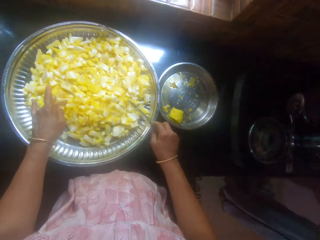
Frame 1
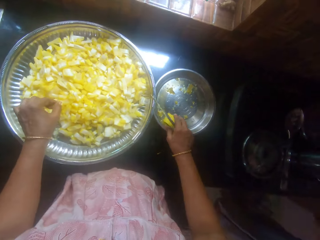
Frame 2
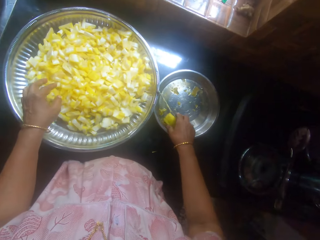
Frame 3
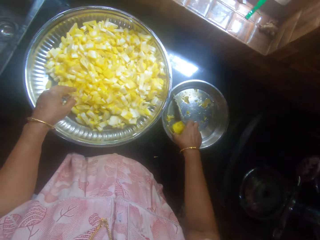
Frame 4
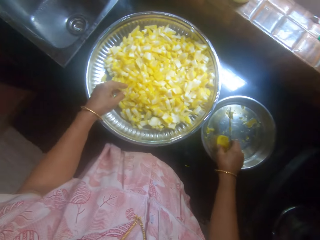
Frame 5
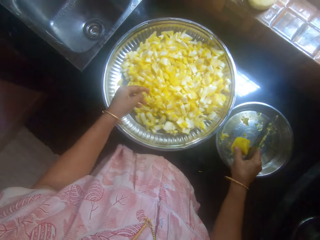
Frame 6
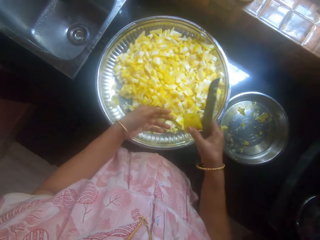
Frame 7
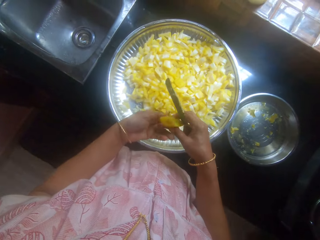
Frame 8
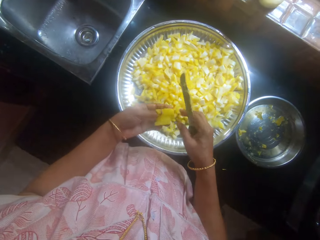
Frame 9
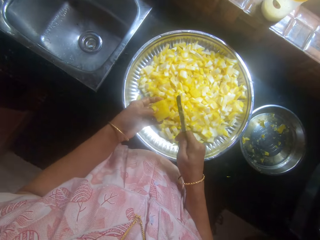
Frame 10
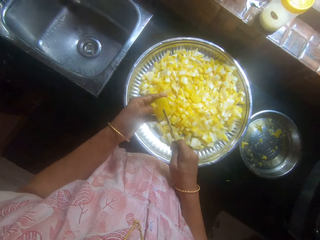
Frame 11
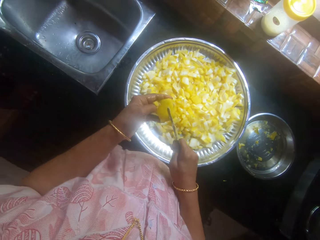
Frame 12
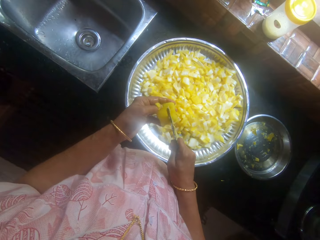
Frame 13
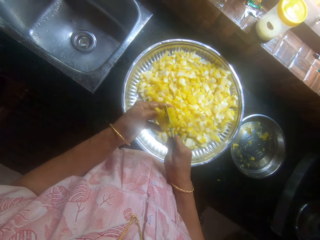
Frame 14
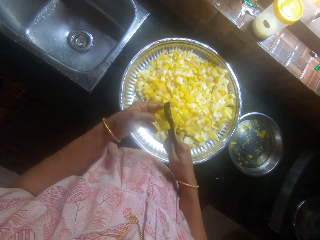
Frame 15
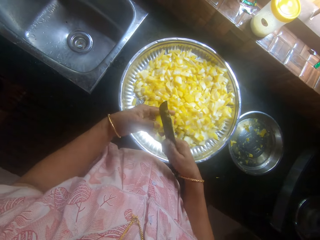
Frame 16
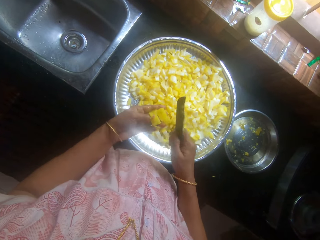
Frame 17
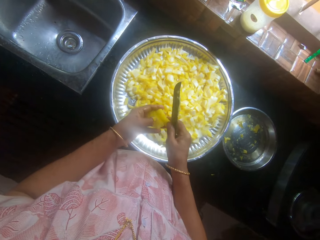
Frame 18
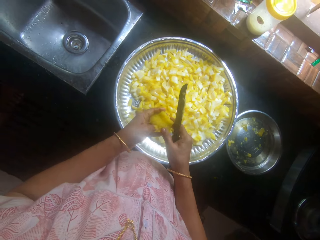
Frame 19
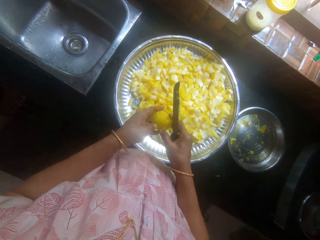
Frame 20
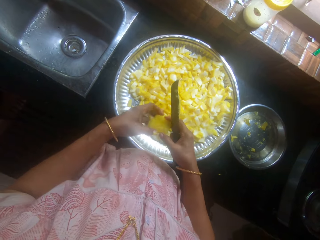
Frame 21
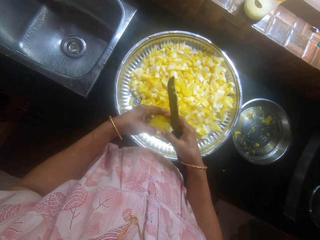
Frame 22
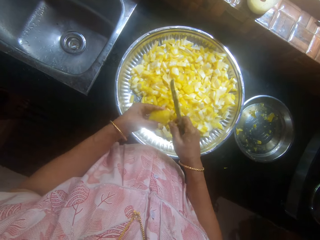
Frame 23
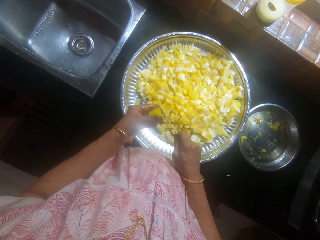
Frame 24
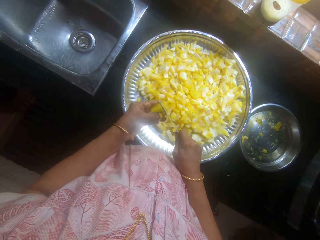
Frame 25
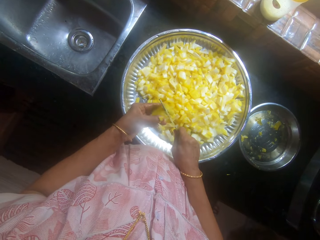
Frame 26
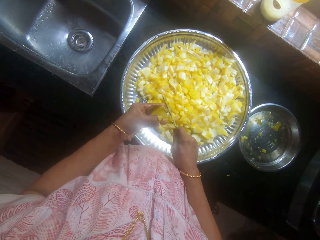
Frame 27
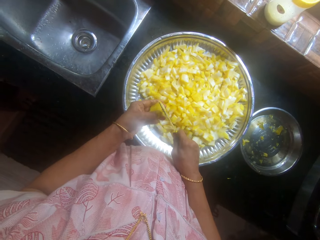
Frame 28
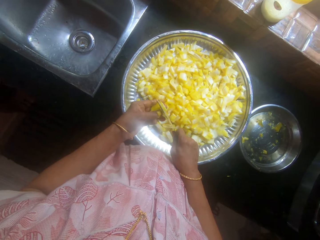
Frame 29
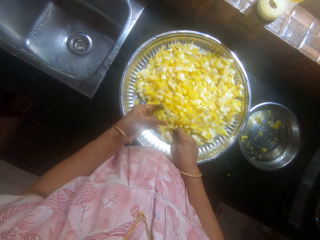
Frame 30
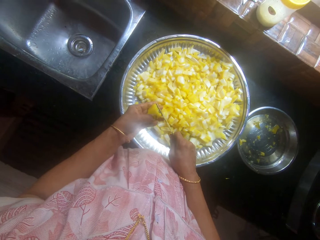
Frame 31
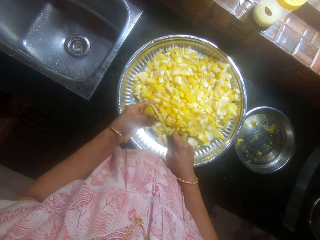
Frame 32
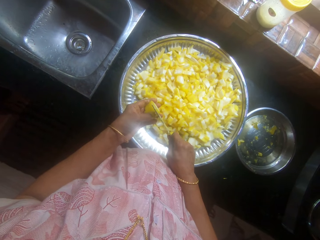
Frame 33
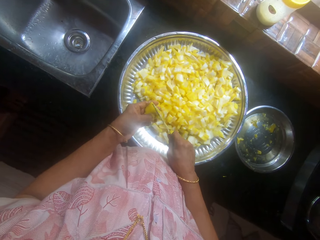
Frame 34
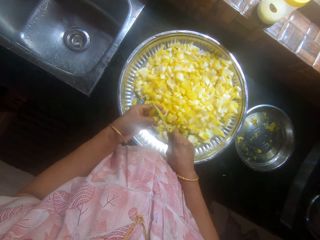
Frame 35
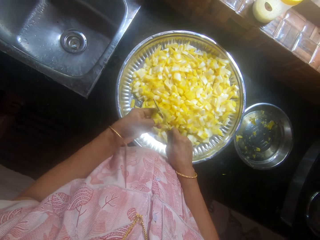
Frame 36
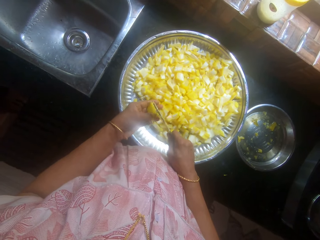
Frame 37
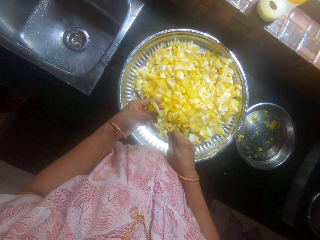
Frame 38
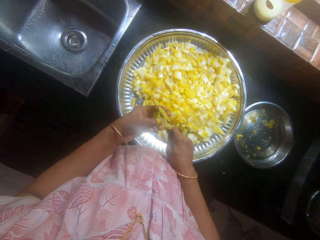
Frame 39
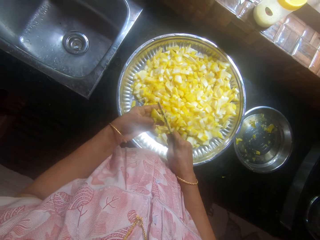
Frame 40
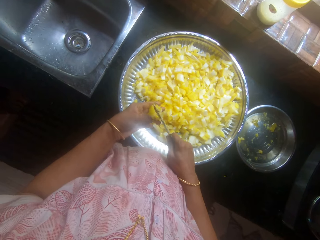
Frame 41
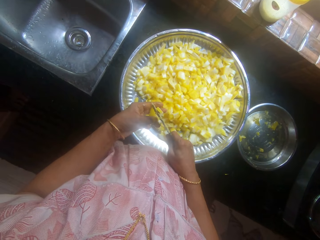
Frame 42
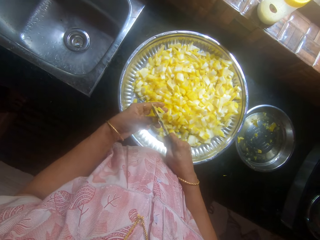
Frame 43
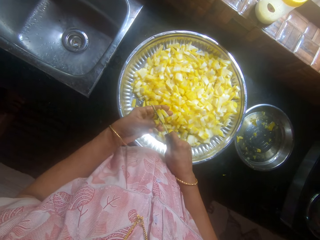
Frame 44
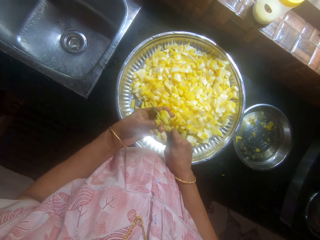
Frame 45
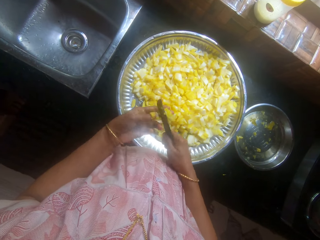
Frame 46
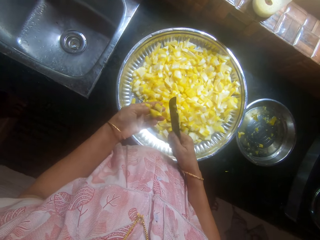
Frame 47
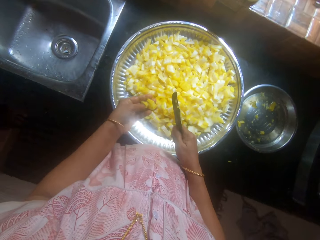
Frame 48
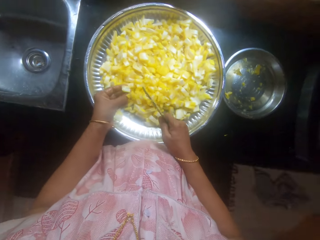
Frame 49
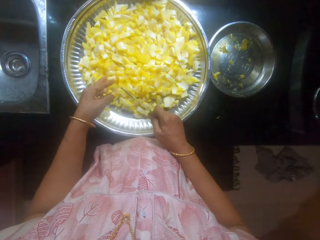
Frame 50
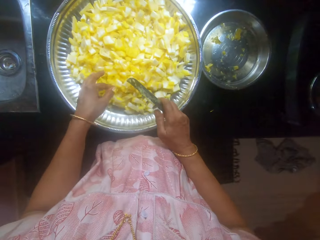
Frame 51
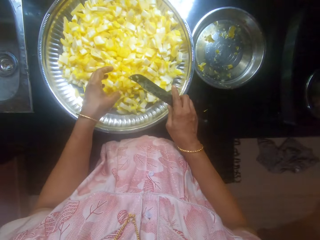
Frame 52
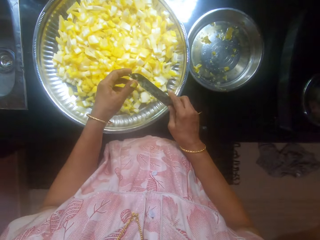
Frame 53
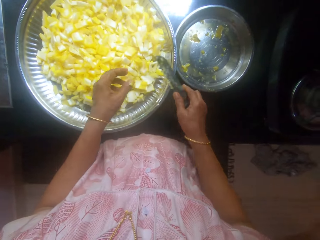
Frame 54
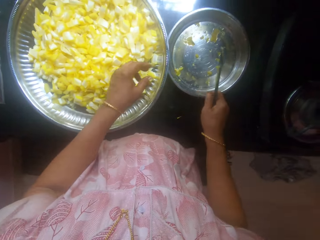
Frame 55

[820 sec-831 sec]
The camera wearer picks cassava or a potato from the tray. They cut the cassava with the knife. They interact with a person. They drop the food on the tray with the left hand.

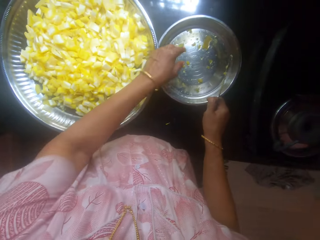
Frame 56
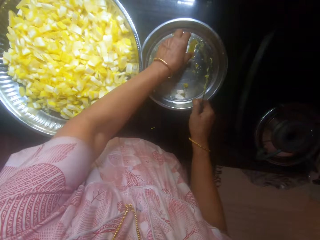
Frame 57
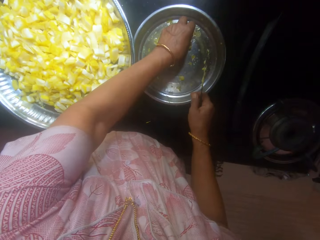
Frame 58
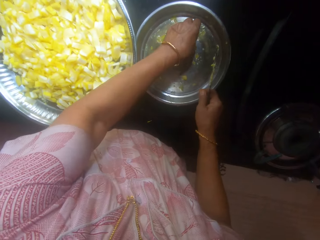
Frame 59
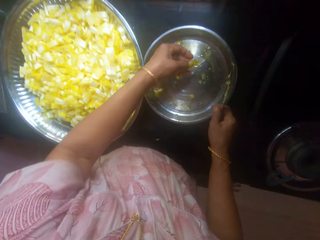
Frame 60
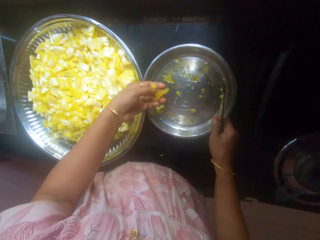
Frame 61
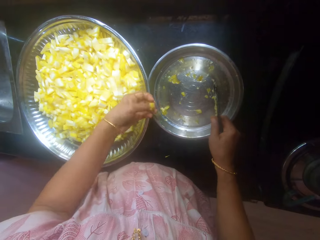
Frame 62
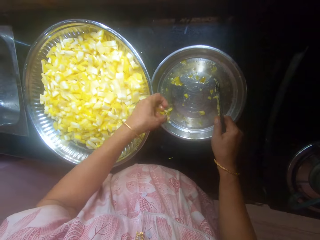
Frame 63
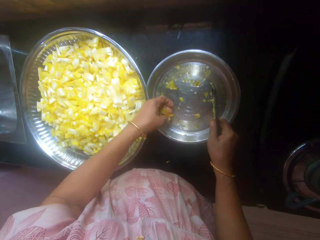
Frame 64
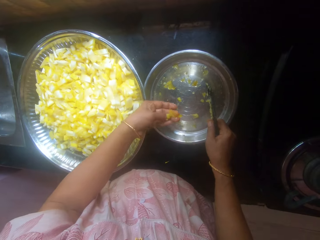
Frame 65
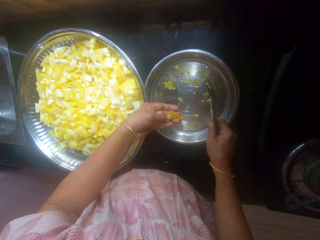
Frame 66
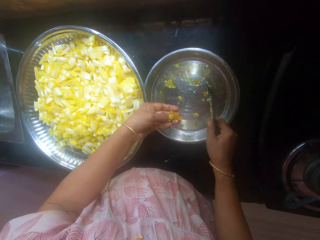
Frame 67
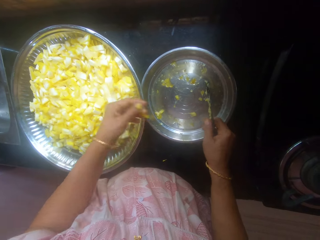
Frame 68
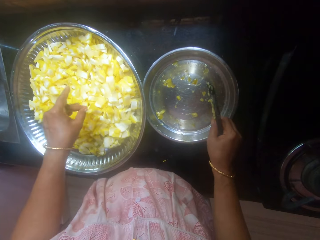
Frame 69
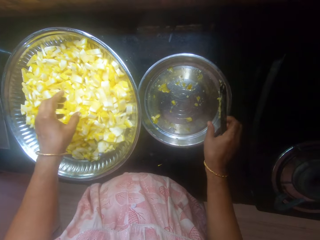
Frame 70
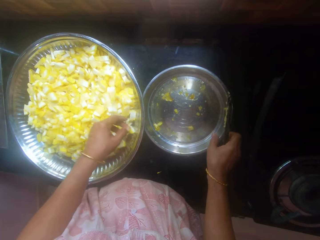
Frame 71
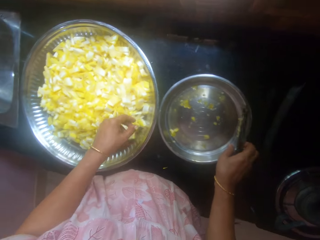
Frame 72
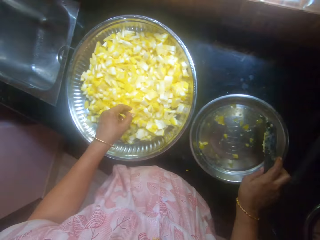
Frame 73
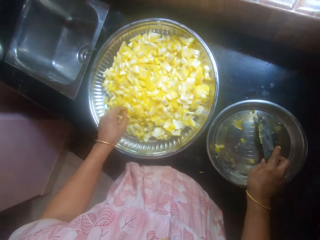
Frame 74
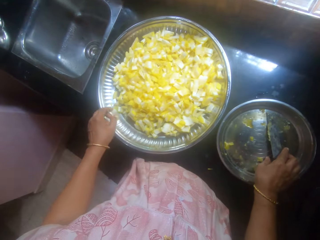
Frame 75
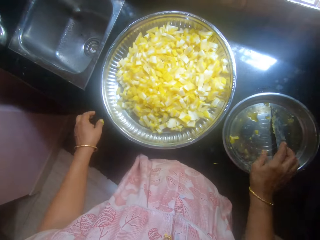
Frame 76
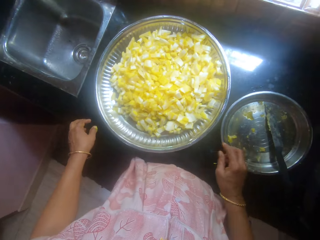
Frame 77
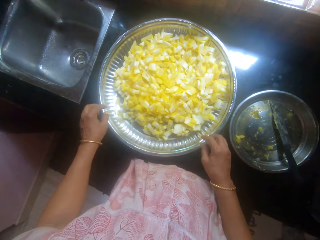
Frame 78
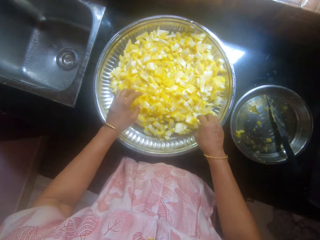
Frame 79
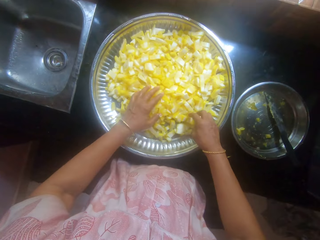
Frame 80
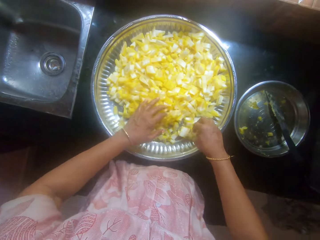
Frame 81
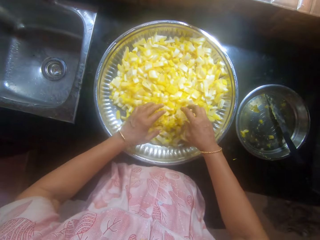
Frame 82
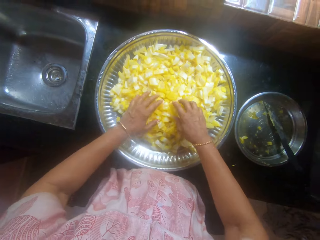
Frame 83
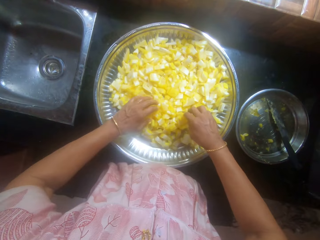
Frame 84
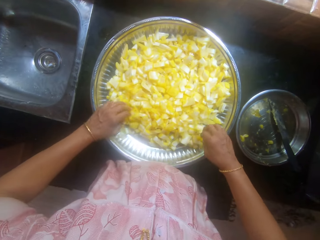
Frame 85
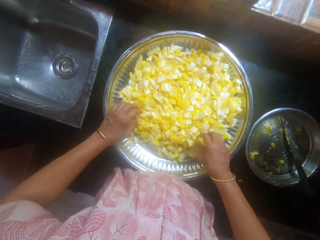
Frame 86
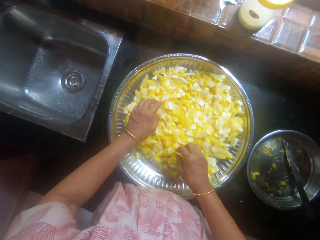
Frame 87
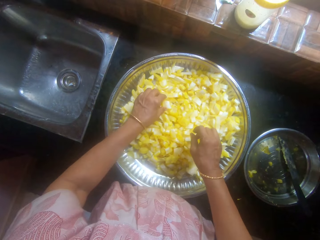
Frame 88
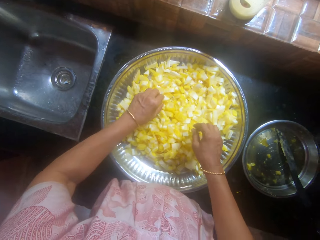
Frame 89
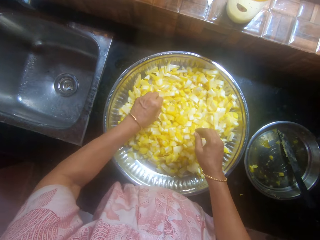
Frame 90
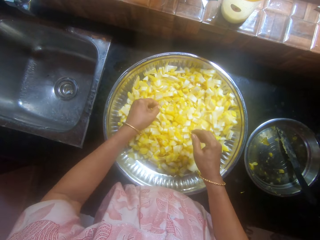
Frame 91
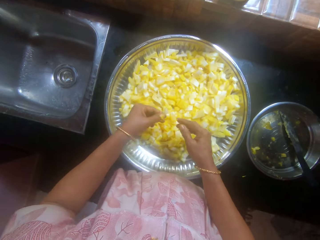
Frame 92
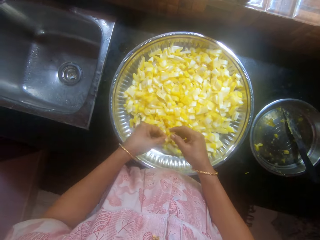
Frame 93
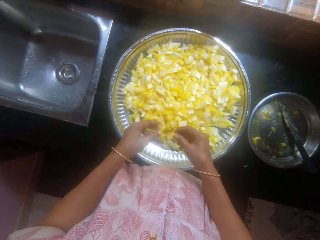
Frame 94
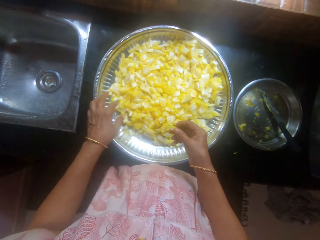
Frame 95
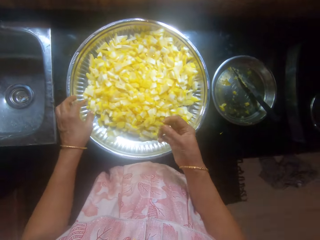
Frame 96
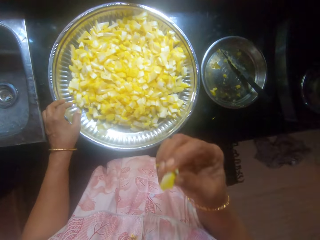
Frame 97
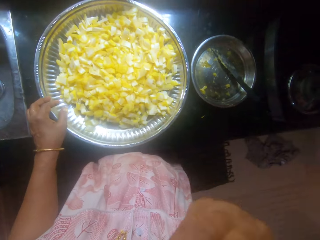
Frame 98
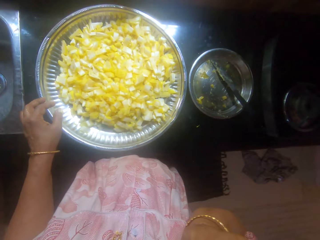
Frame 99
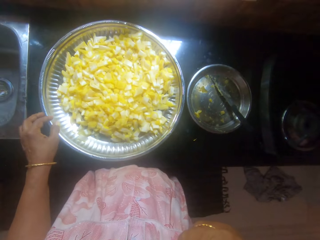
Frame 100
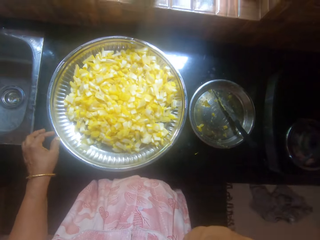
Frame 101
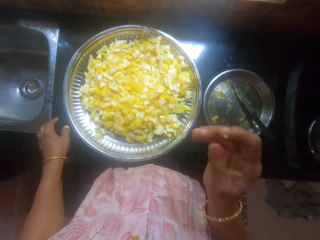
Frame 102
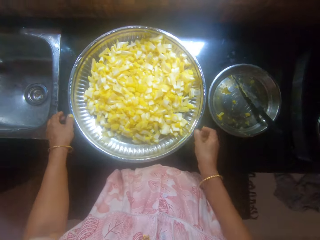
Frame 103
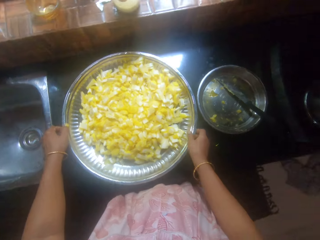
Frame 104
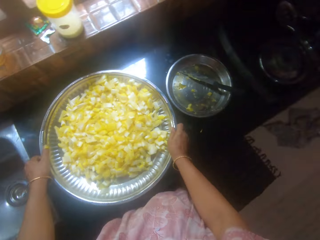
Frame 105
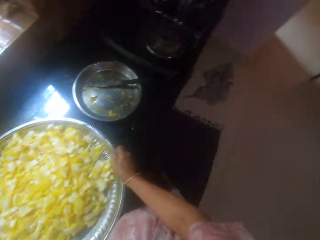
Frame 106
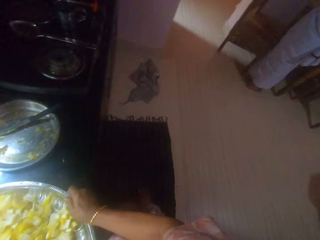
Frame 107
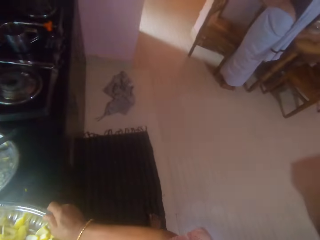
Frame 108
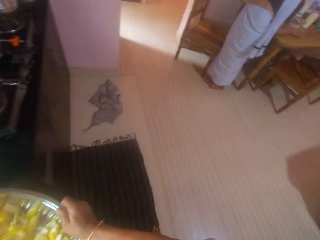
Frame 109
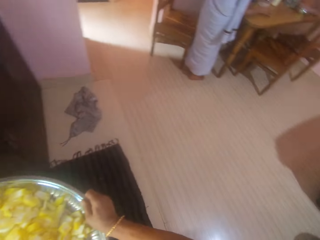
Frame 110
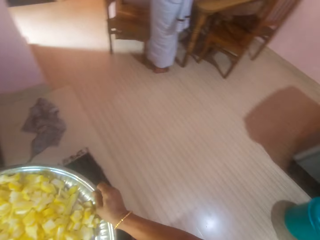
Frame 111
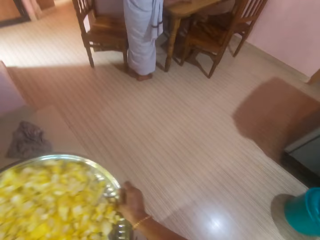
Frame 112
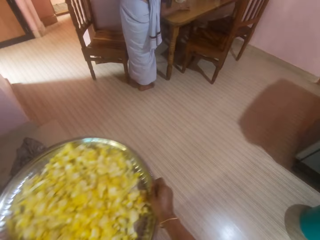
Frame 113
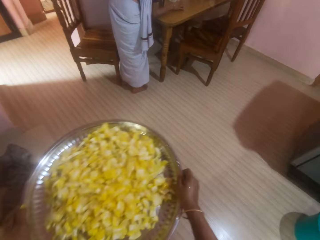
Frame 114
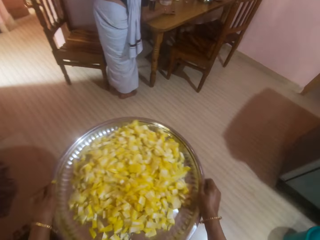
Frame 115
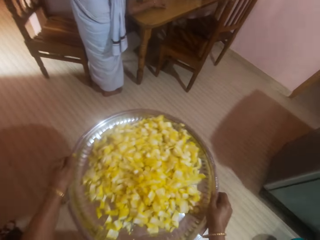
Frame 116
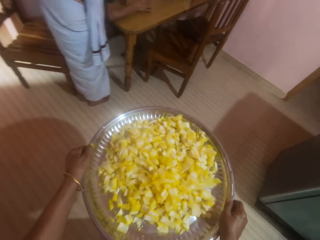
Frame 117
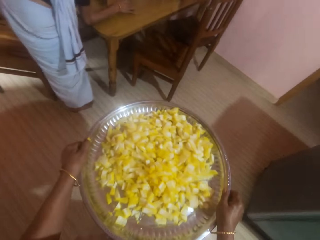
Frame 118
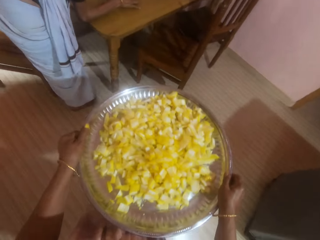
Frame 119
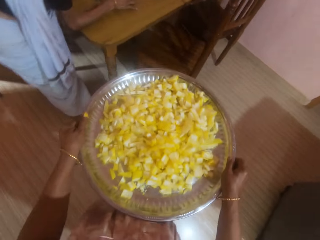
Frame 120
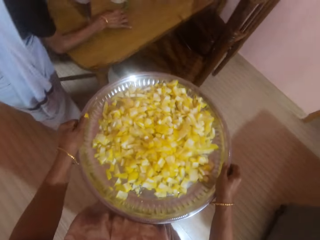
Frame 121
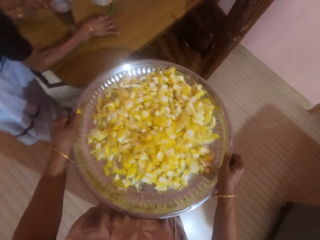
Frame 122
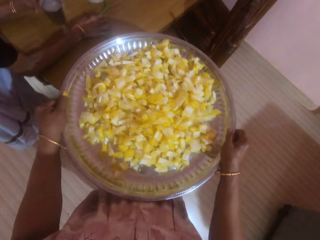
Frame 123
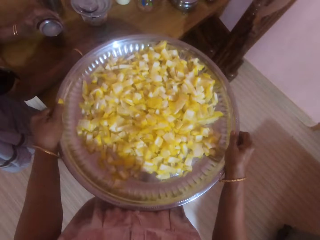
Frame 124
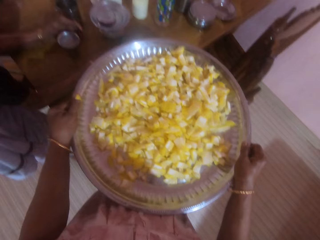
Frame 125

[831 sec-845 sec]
The camera wearer picks the food with the left hand. They pick the food with the left hand again. They look at the food, drop the food on the tray with the left hand and move the plate with the right hand. They put a knife in the tray. They spread the food in the tray with hands. They pick the food with the left hand, pass the food to the right hand and eat the food. They pick the tray with hands. They carry the tray. They walk around.
